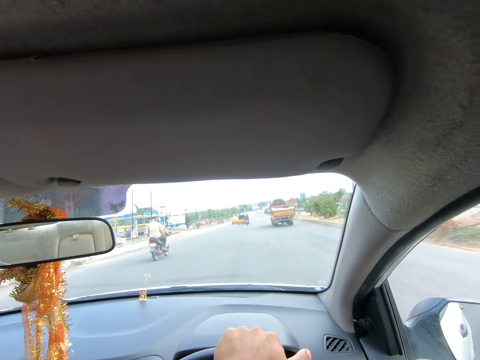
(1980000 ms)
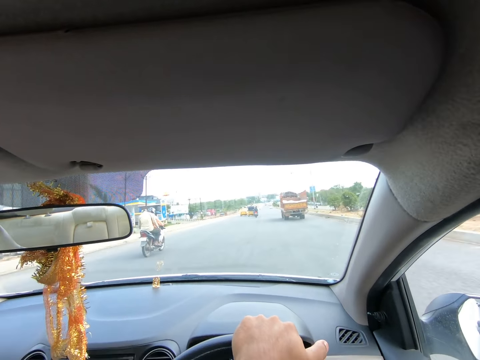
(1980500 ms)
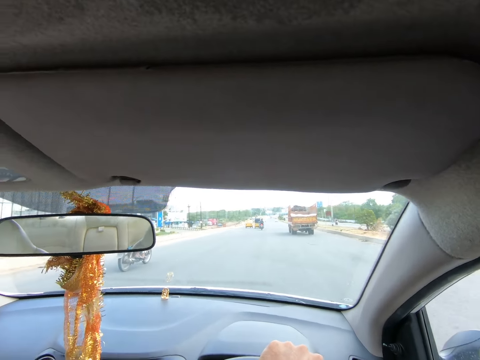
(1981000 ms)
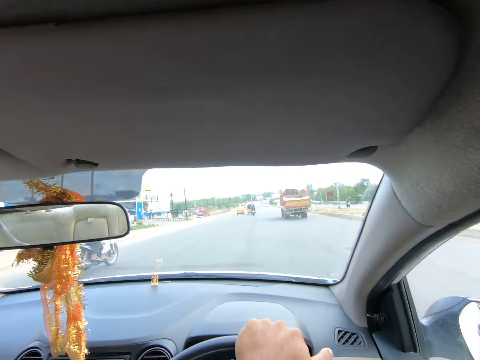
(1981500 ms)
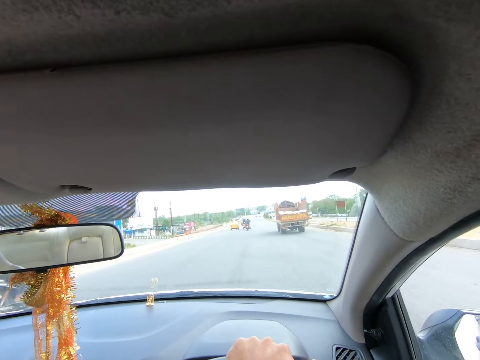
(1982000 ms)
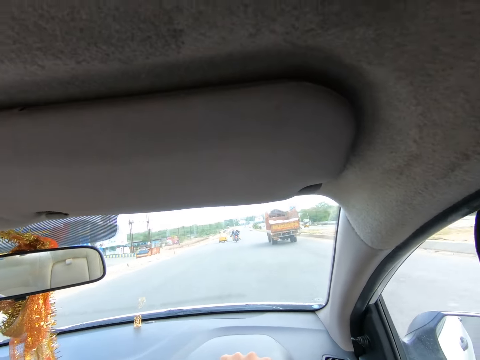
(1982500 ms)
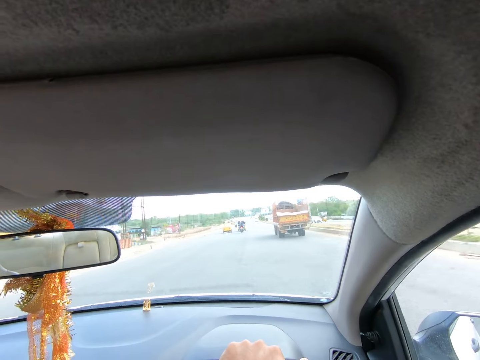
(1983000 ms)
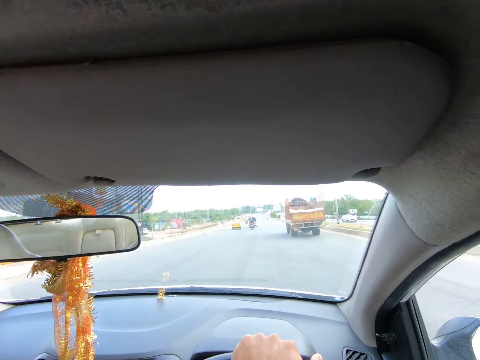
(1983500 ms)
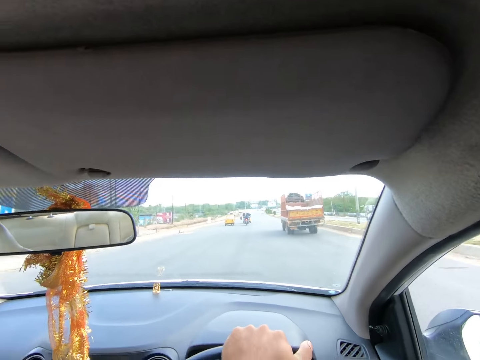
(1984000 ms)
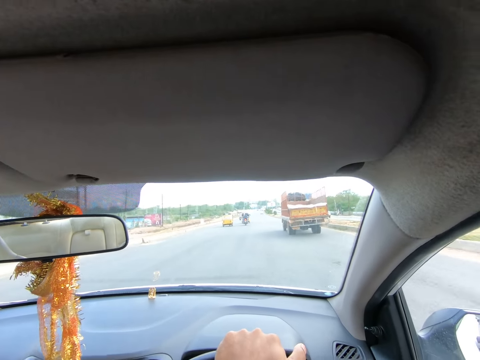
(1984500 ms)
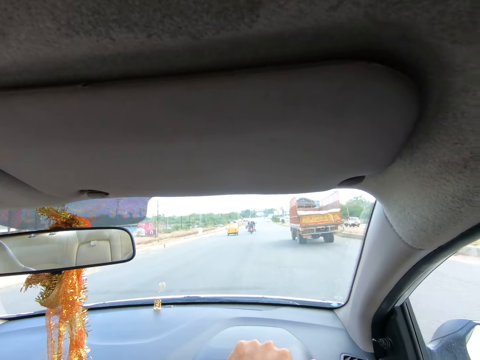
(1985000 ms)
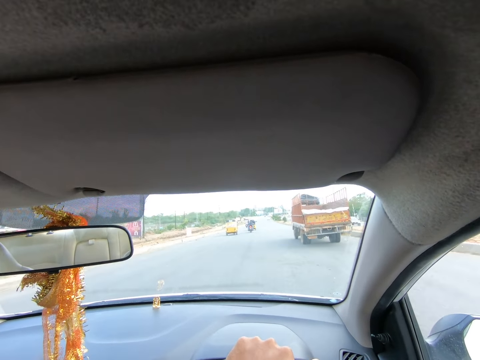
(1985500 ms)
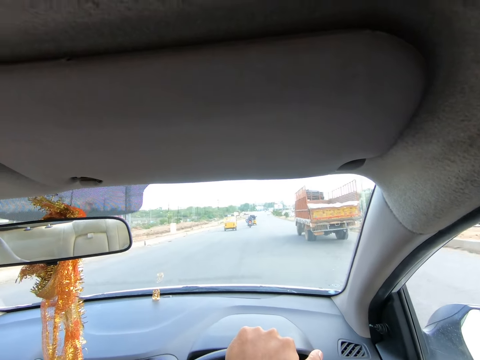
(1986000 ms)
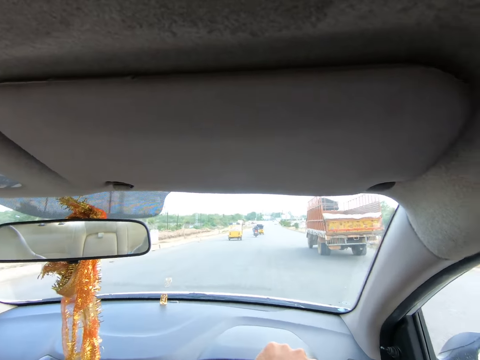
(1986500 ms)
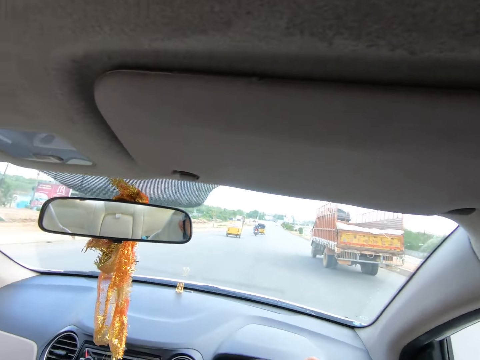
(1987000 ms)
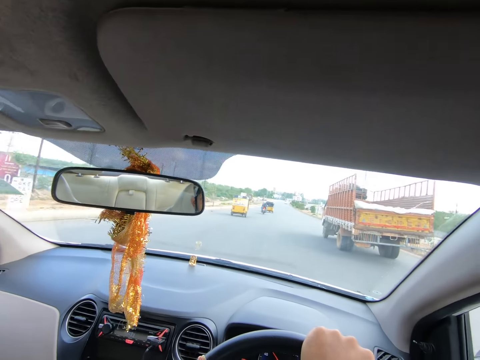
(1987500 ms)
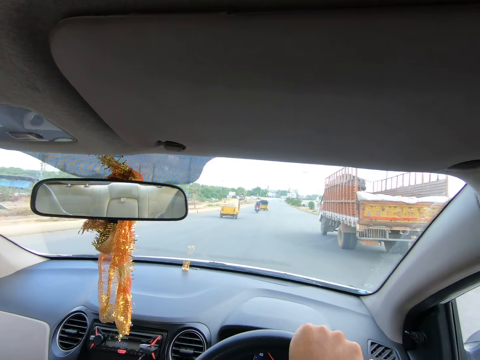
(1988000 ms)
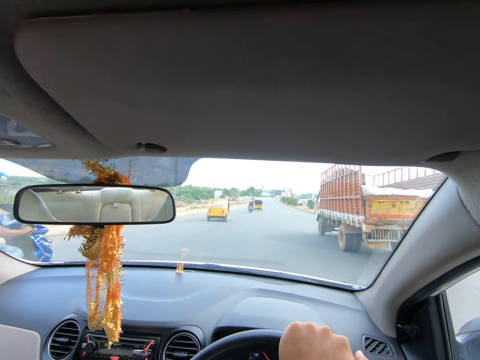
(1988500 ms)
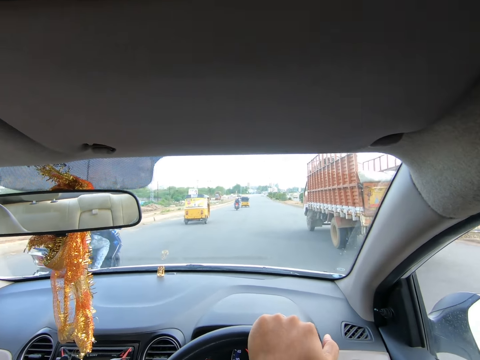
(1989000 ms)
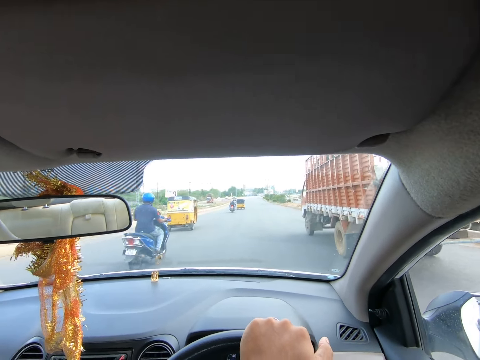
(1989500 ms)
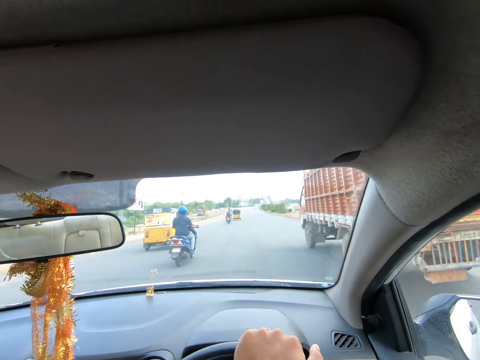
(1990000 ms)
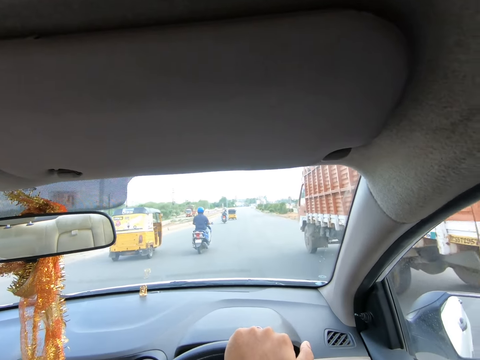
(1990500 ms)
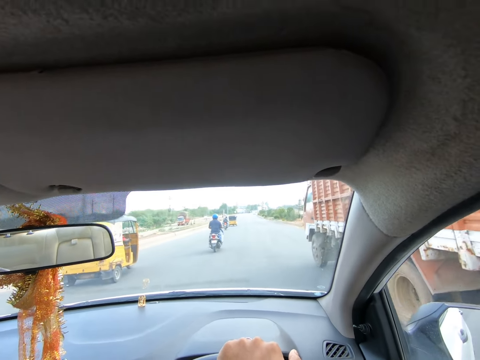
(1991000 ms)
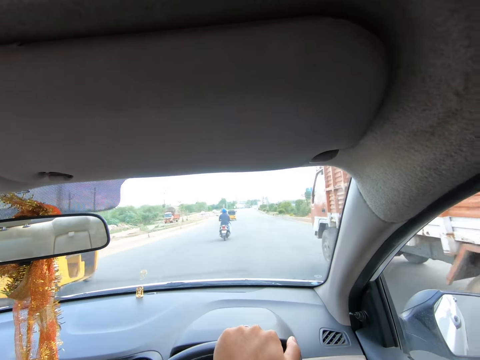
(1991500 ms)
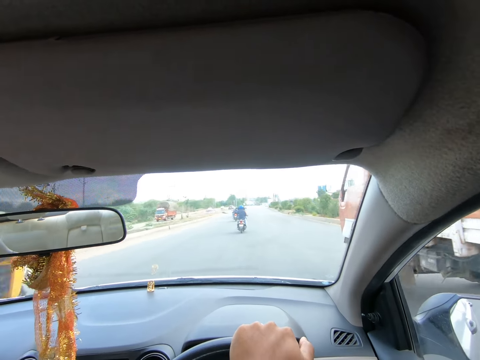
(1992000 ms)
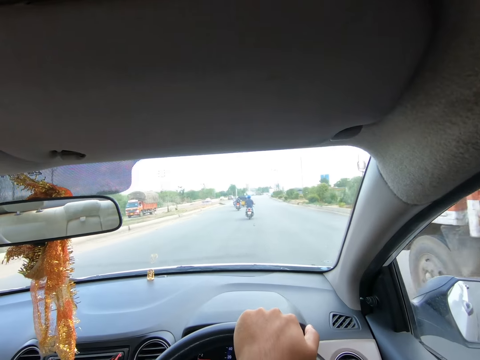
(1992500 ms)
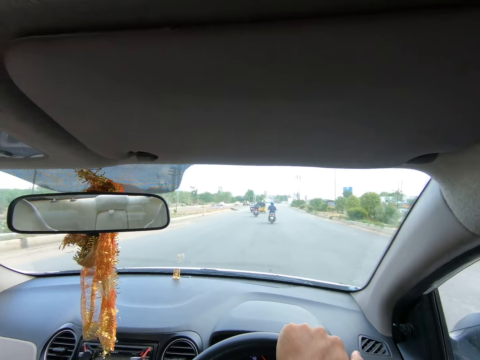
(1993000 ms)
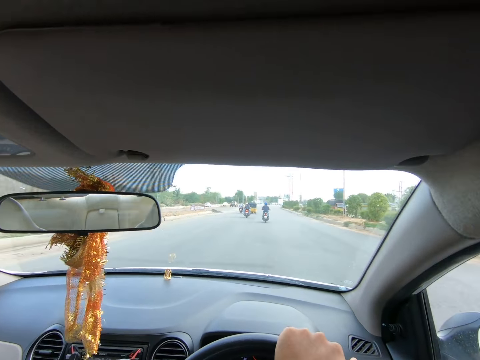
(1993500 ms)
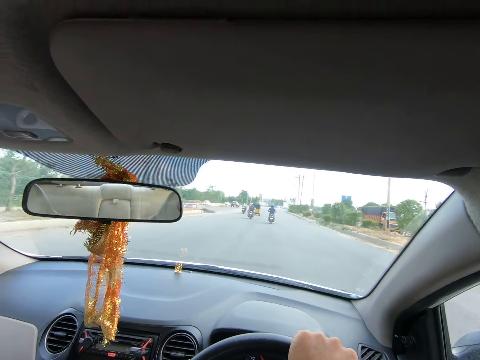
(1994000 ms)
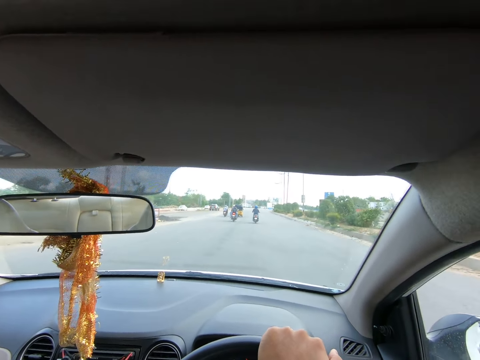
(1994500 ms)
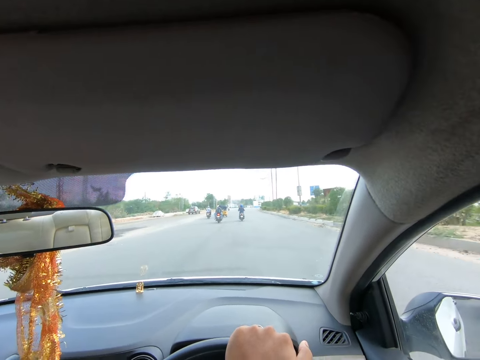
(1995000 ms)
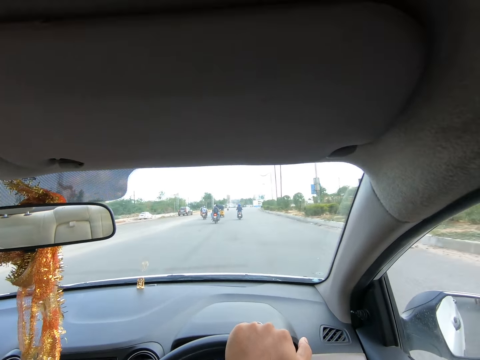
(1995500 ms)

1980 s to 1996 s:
The camera wearer drives past a motorcycle. A blue motorcycle rides past the camera wearer. The camera wearer drives past a red lorry. They drive past a passenger tricycle.

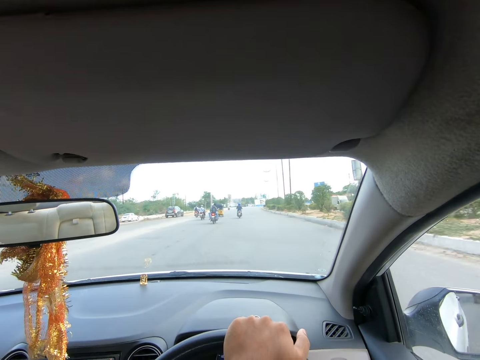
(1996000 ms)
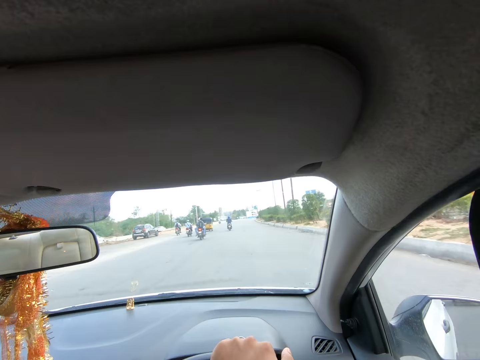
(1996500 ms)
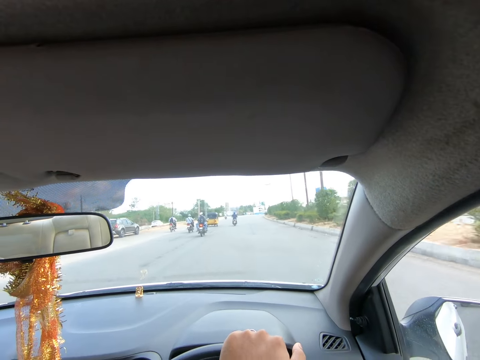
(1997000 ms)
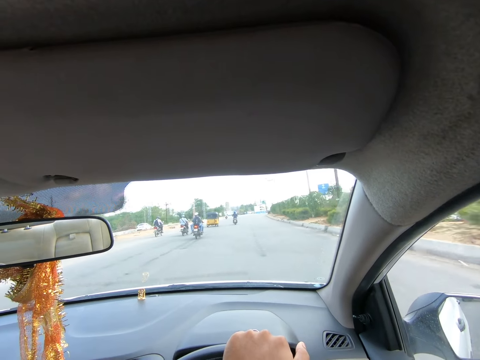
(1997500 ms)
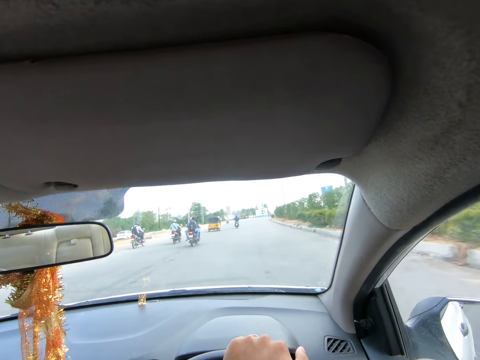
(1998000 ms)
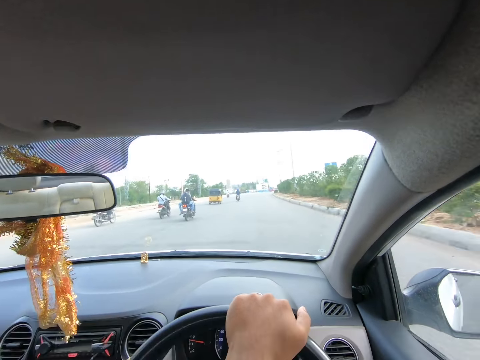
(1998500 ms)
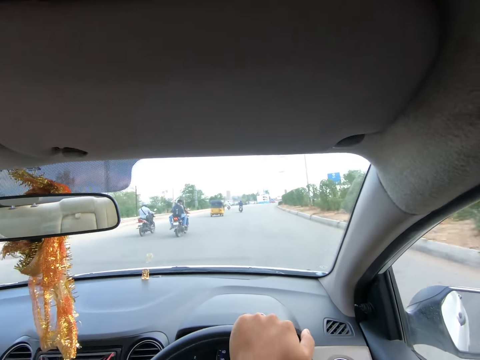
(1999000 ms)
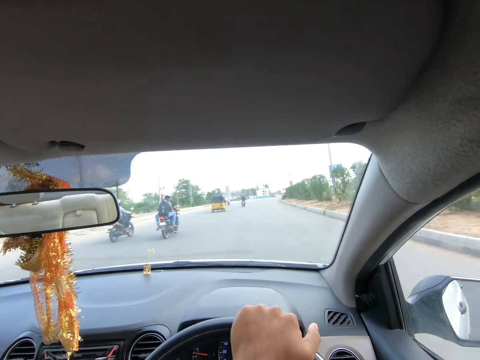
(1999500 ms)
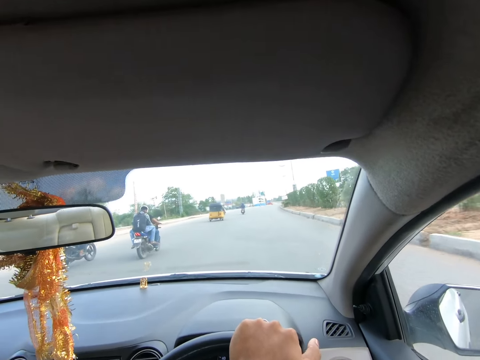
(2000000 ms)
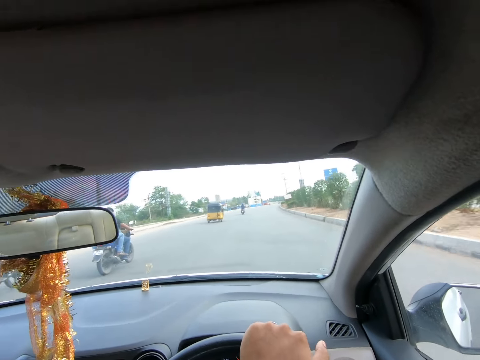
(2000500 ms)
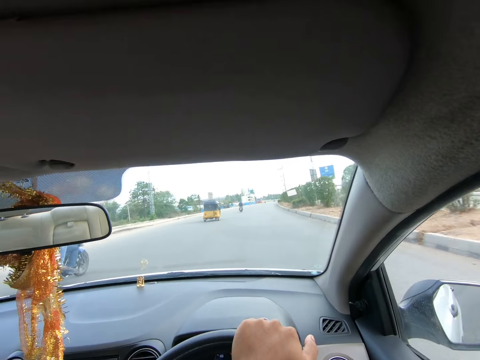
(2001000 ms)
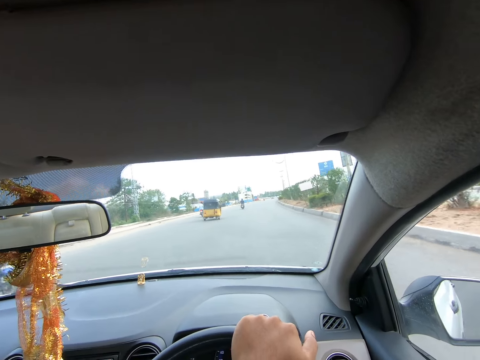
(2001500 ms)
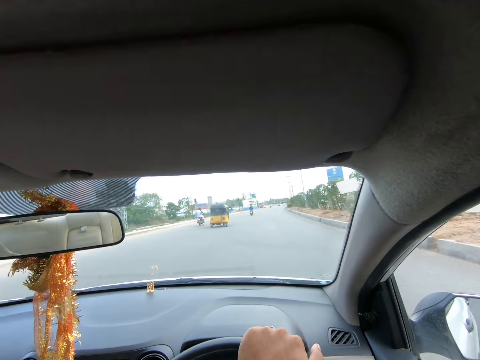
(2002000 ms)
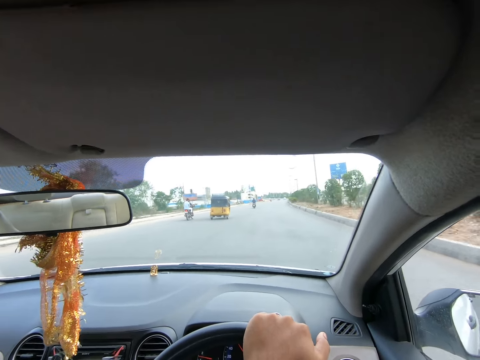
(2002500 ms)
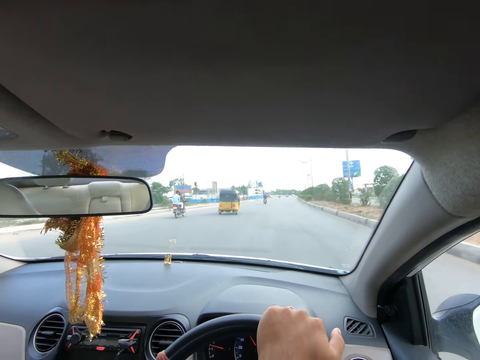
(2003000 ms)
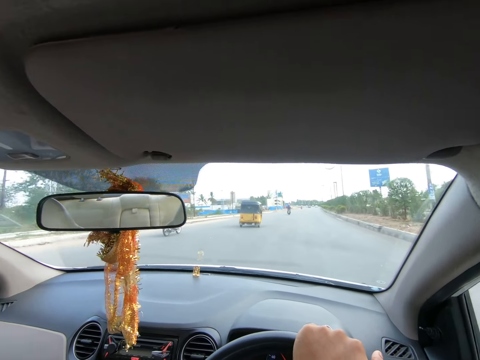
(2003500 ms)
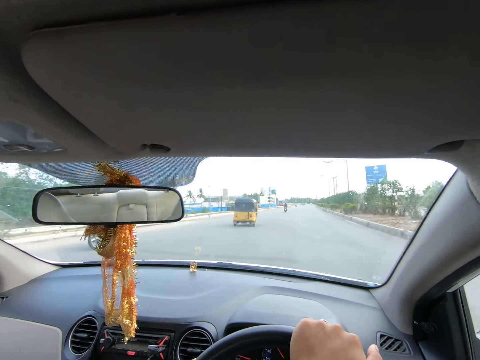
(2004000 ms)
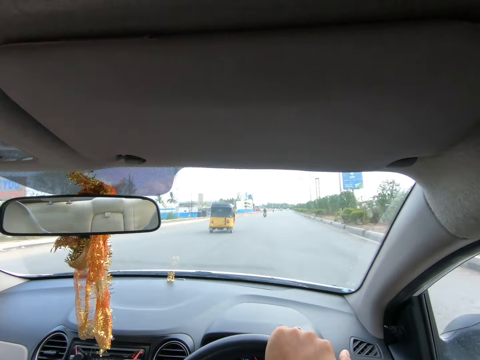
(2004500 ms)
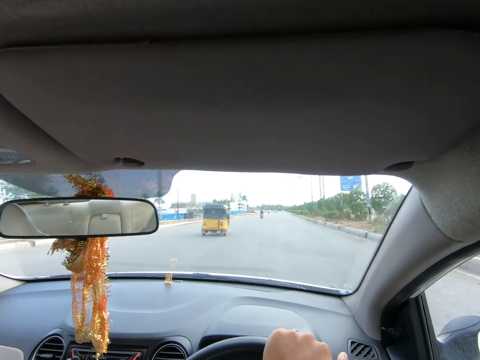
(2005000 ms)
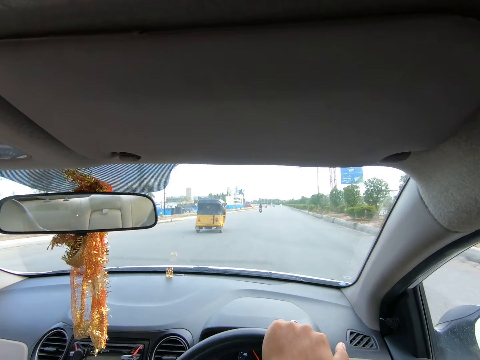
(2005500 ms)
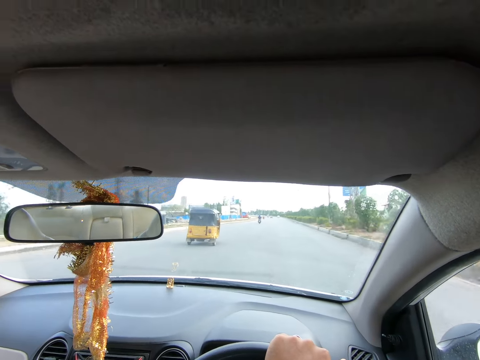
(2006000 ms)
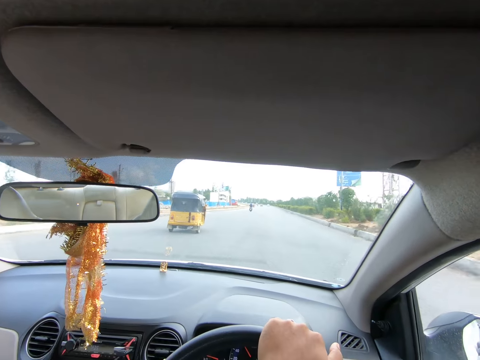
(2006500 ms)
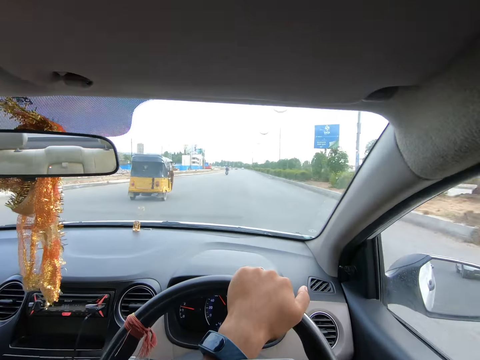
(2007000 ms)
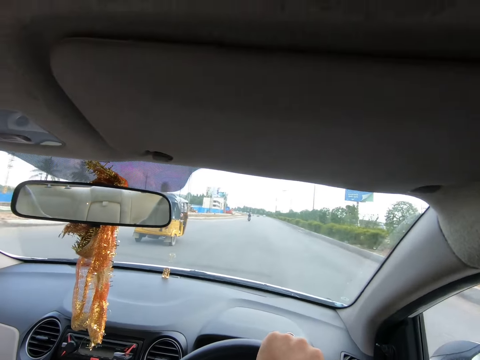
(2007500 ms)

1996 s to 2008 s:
The camera wearer drives past a motorcycle. They drive past a motorcycle repeatedly.
